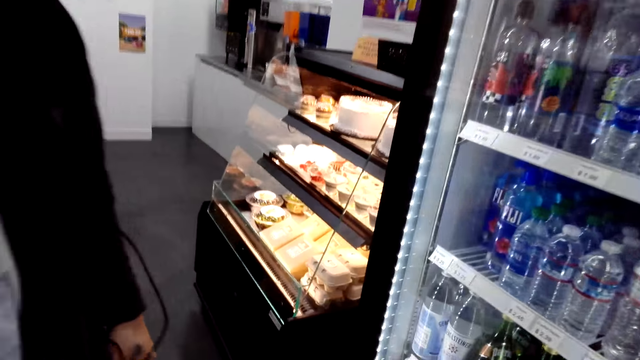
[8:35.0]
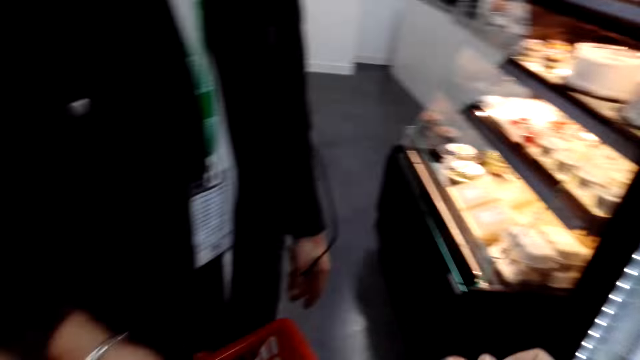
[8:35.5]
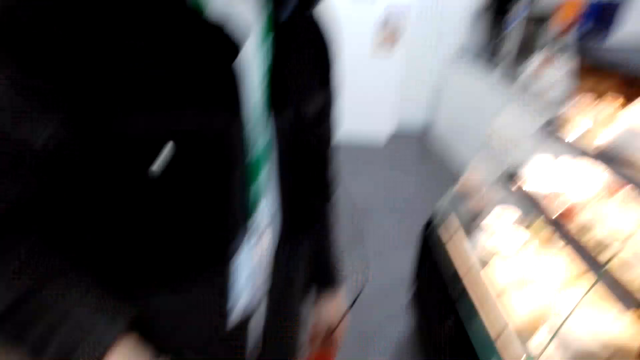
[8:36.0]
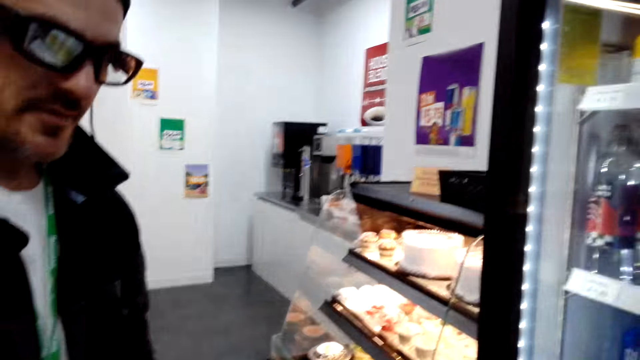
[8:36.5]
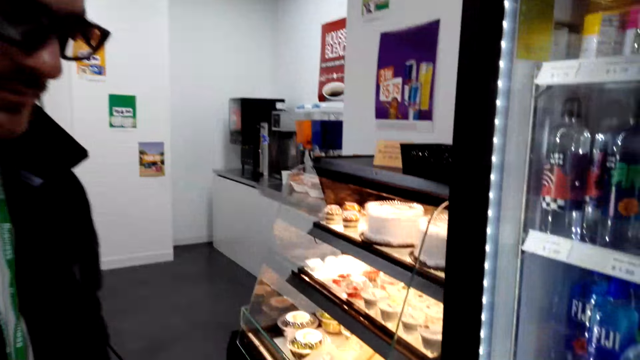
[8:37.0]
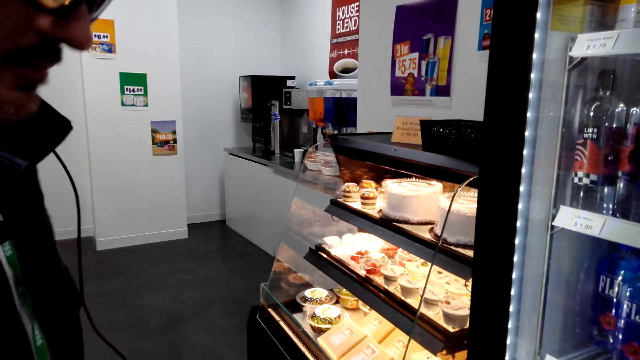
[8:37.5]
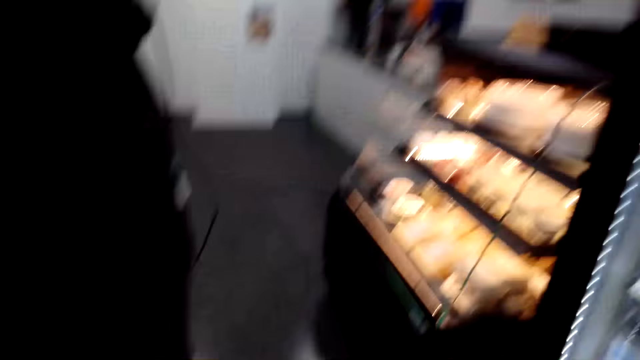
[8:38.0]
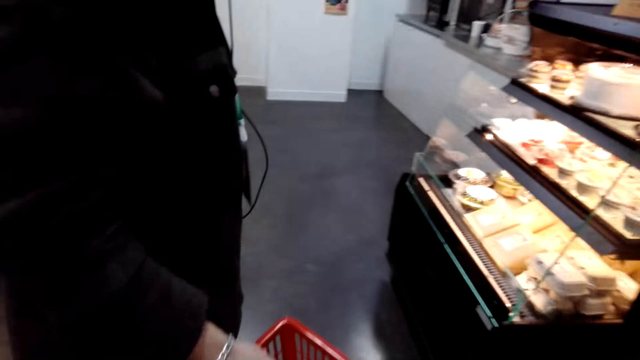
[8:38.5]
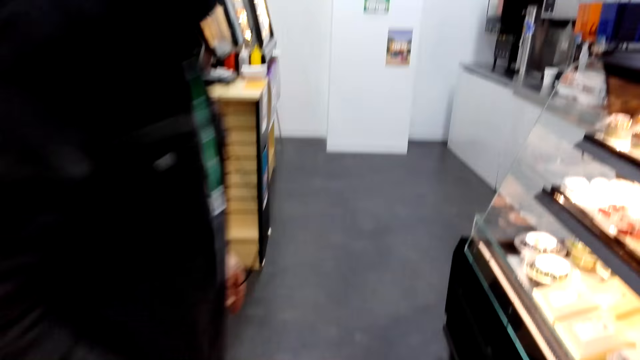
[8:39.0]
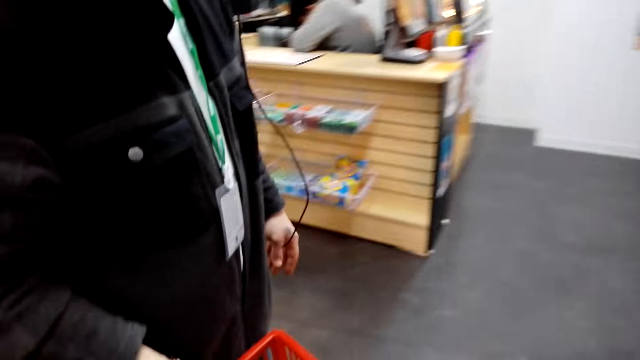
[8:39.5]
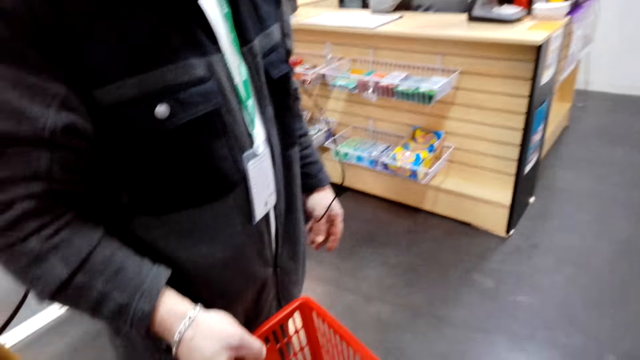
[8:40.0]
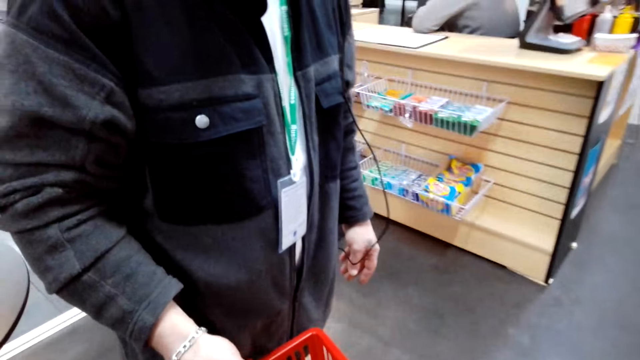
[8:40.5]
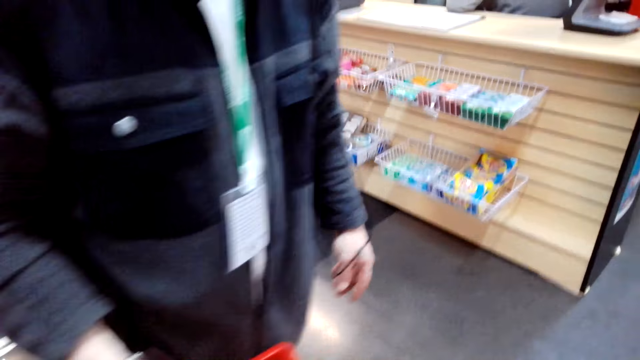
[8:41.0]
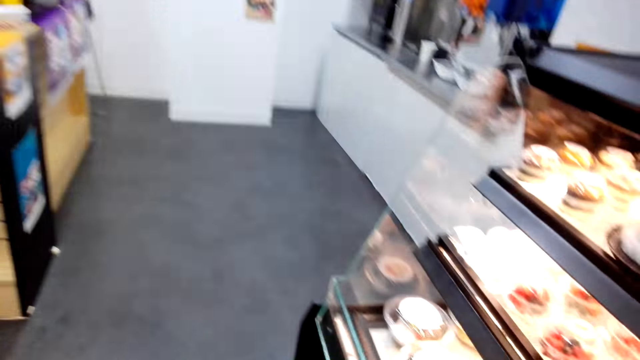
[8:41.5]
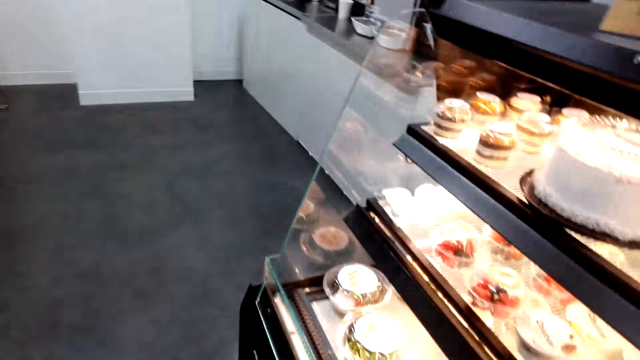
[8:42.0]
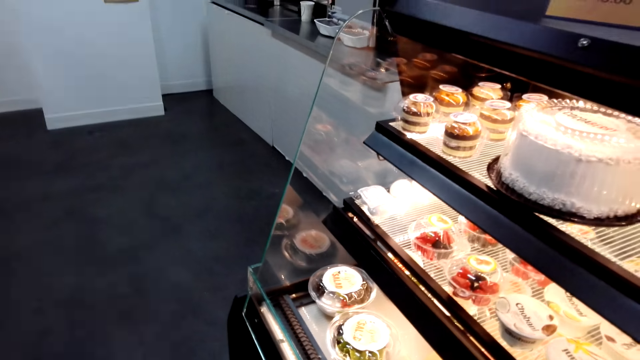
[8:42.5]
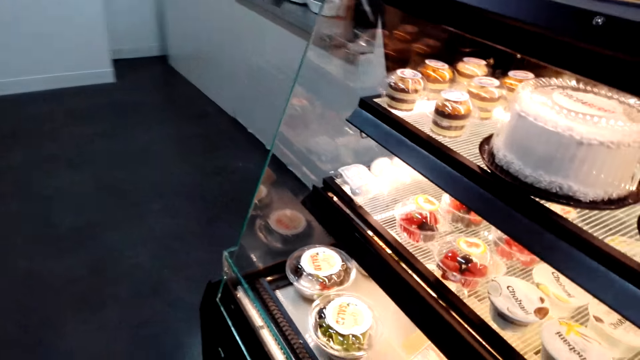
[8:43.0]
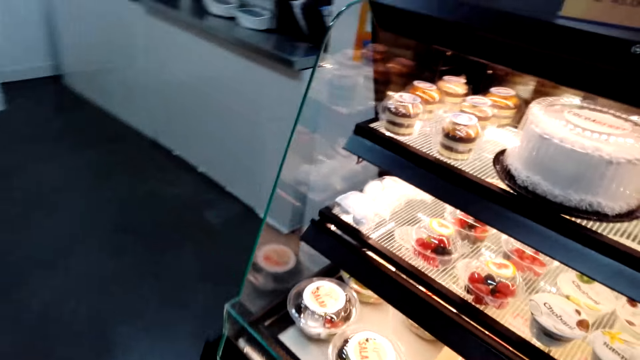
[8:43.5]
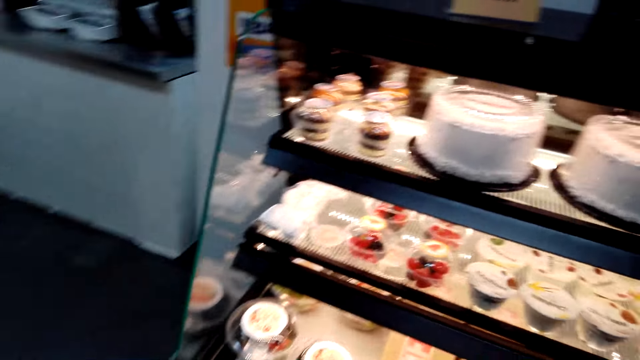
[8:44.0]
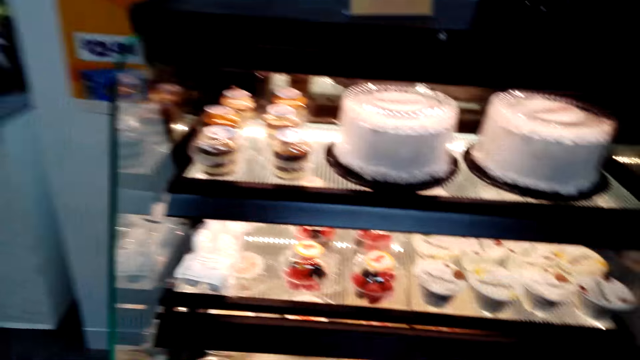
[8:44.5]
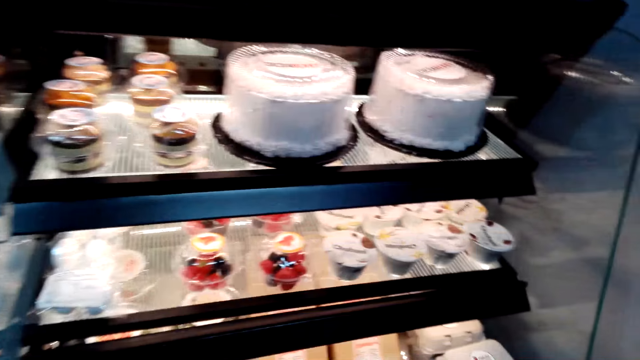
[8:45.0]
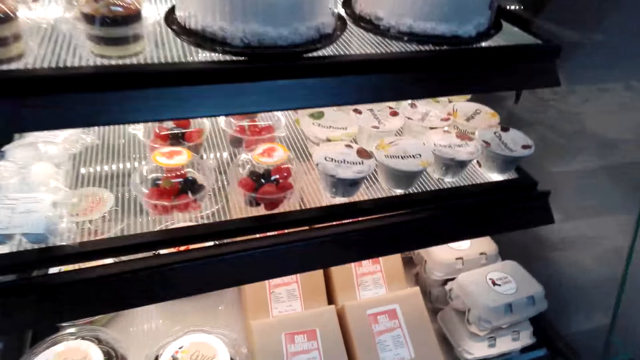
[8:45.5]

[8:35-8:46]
The camera wearer puts a drink in the shopping basket. They look around. They walk to the bakery area.

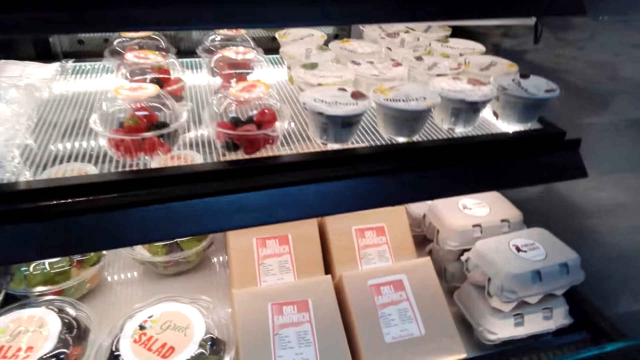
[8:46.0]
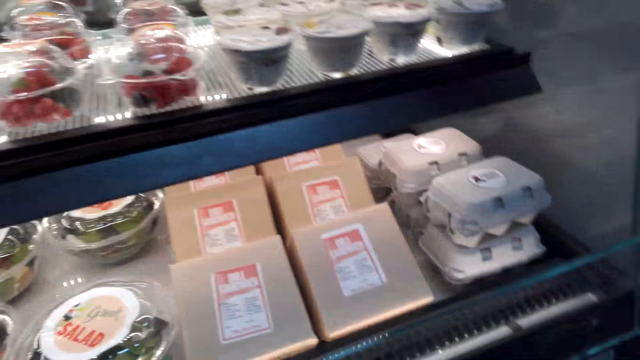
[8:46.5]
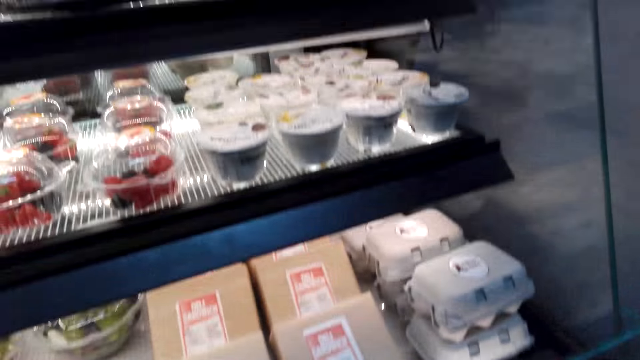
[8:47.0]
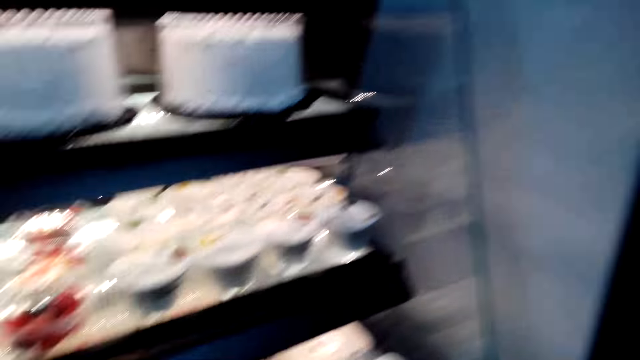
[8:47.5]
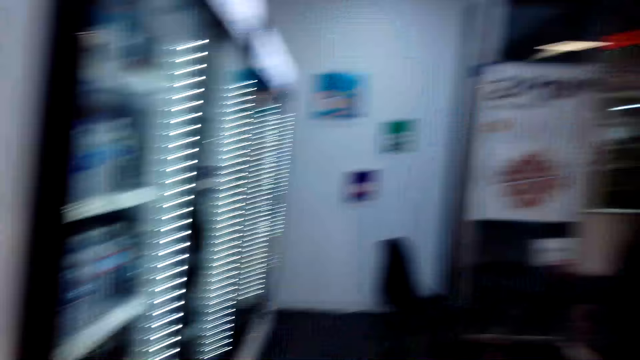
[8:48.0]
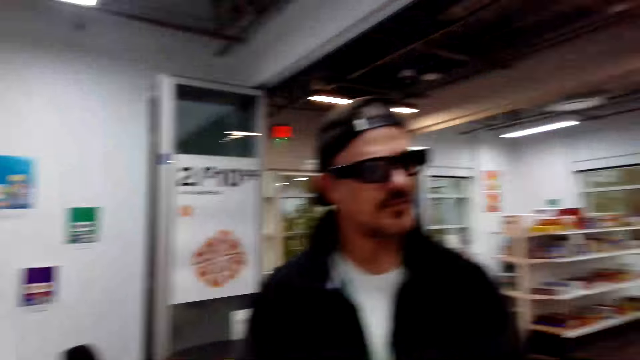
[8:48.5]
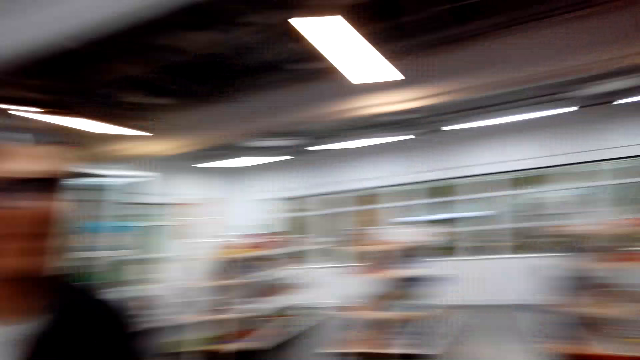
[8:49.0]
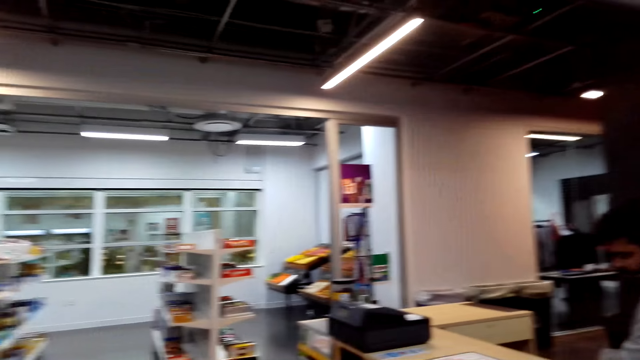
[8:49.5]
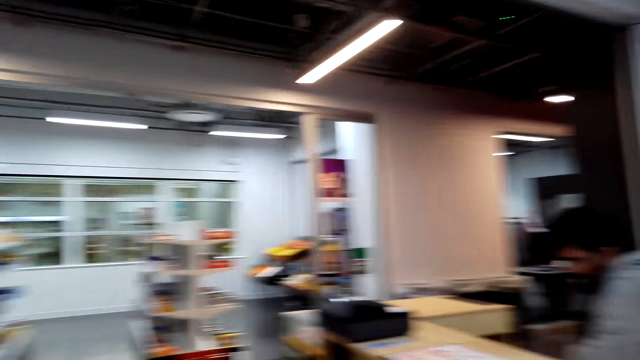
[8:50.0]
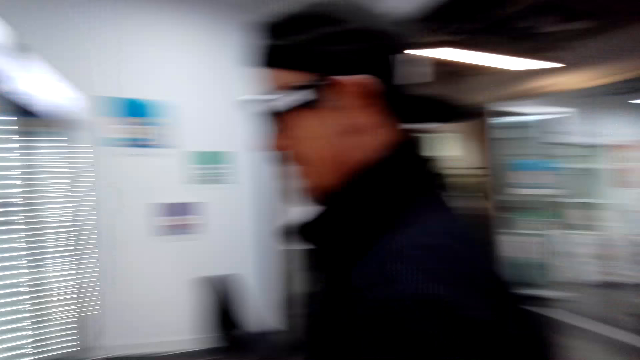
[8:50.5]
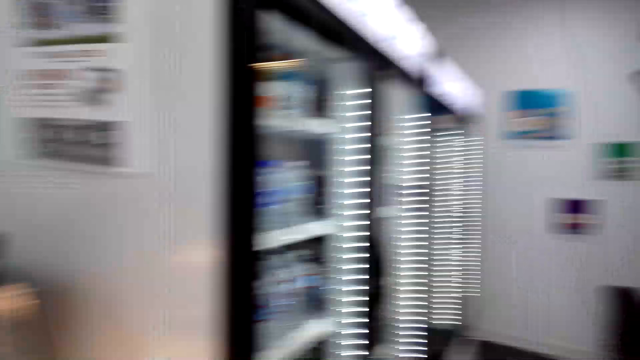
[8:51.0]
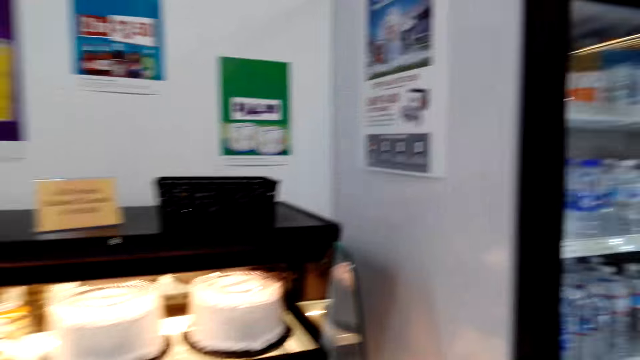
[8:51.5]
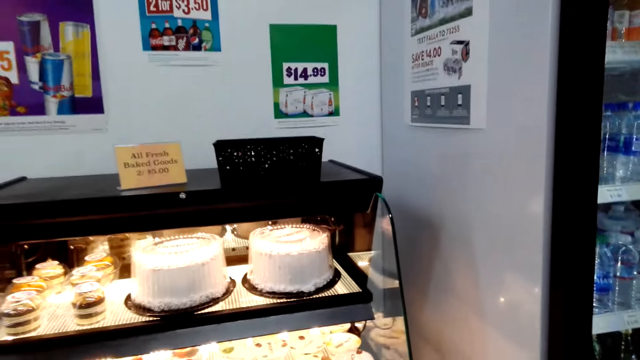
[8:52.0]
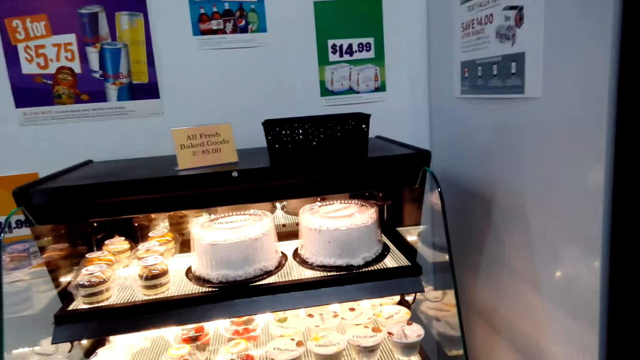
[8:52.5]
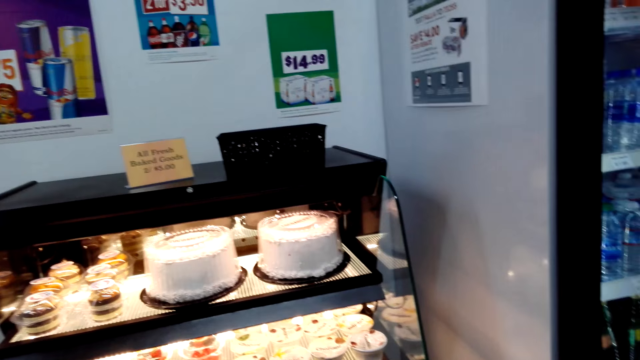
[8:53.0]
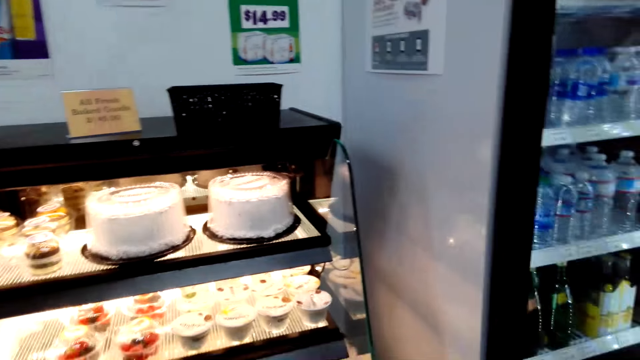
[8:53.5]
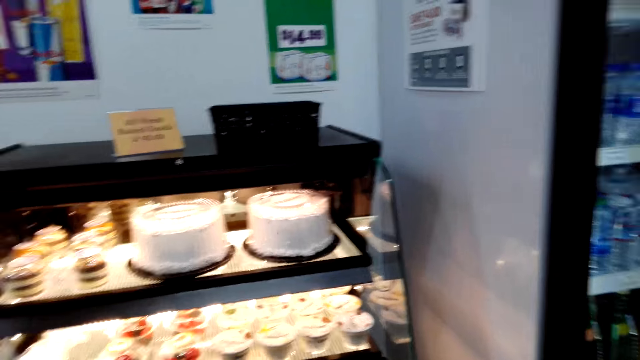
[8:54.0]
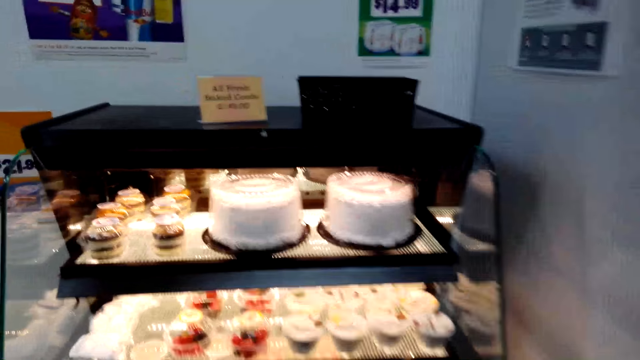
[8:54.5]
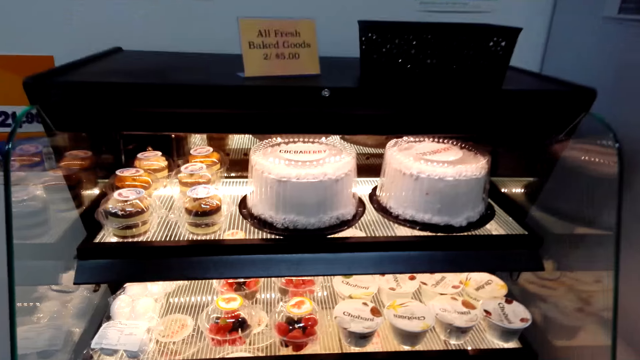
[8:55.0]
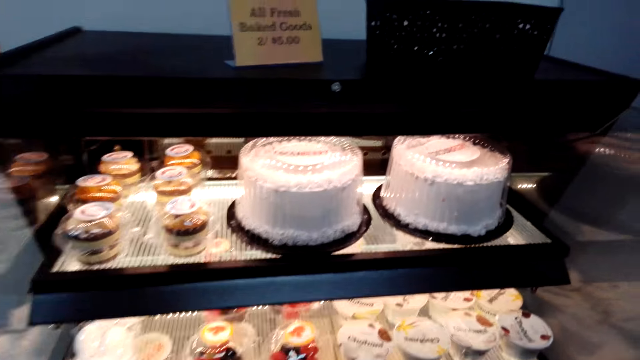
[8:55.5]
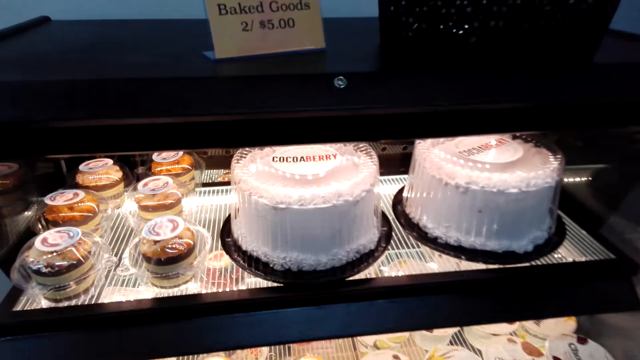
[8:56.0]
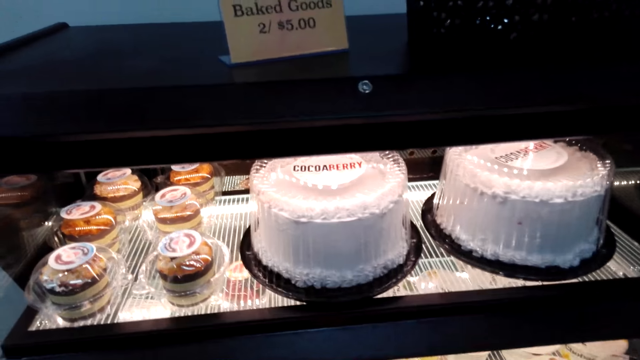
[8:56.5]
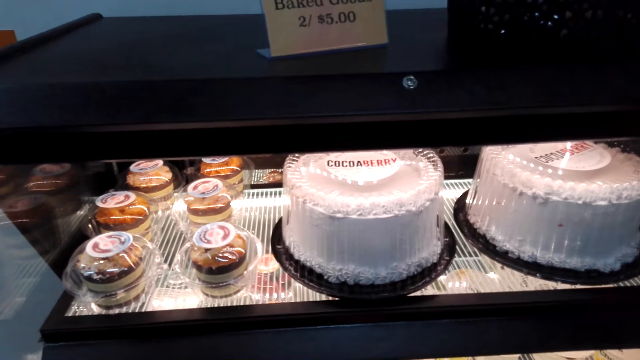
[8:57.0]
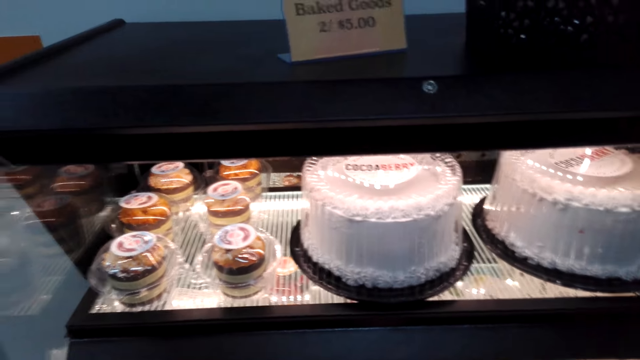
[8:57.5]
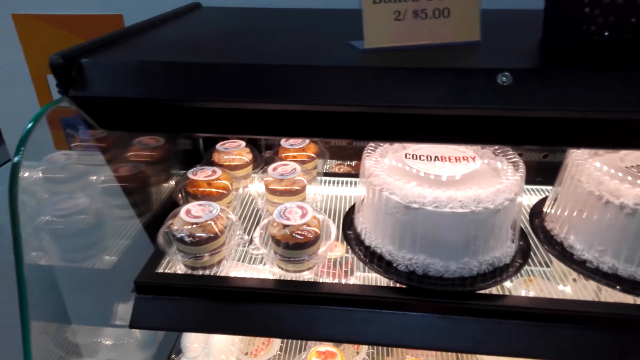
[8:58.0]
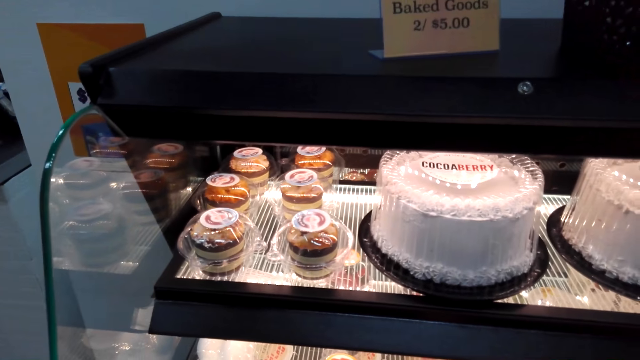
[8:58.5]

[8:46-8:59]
The camera wearer looks at a man. They look in the bakery display.
